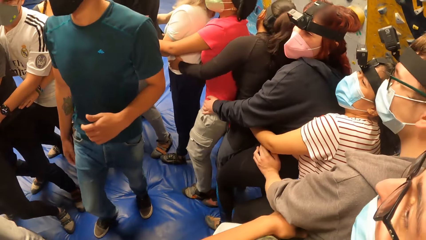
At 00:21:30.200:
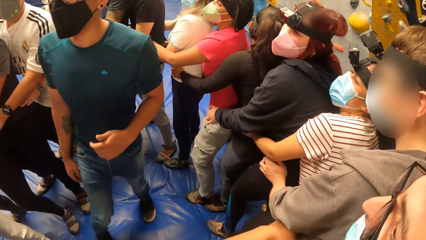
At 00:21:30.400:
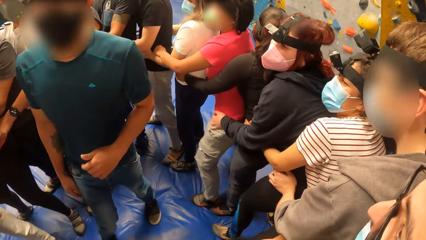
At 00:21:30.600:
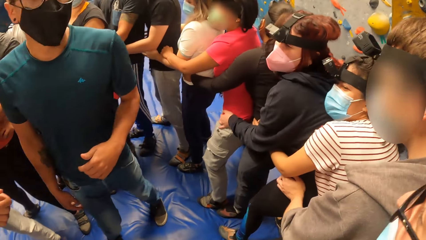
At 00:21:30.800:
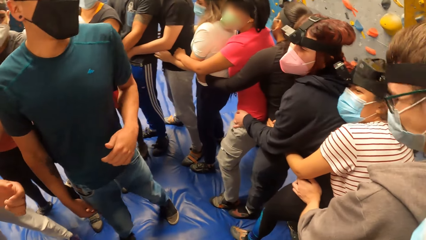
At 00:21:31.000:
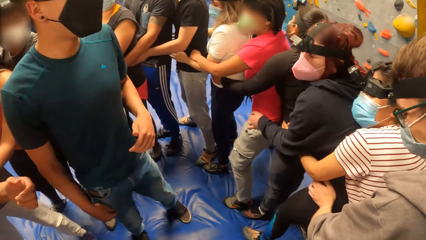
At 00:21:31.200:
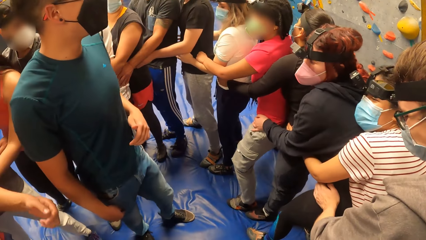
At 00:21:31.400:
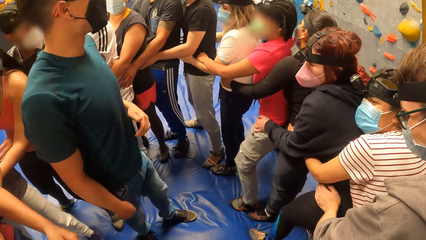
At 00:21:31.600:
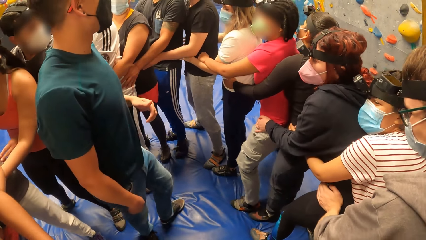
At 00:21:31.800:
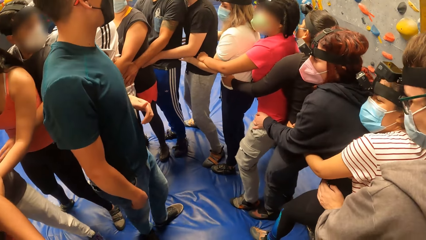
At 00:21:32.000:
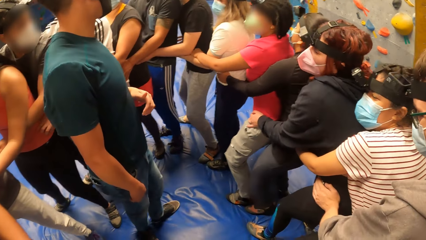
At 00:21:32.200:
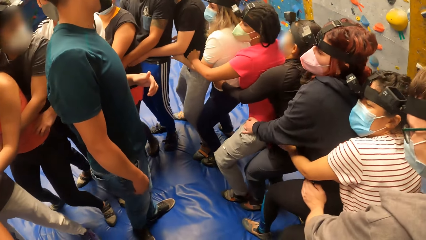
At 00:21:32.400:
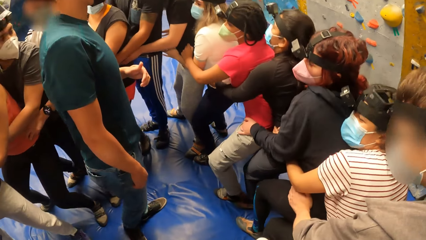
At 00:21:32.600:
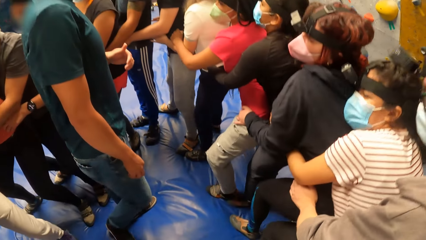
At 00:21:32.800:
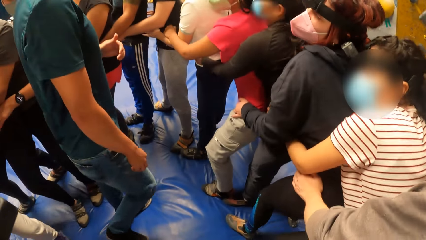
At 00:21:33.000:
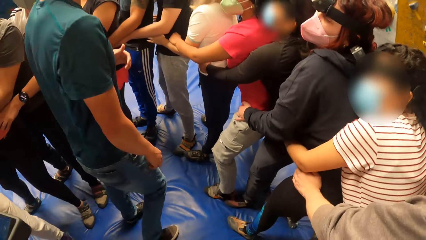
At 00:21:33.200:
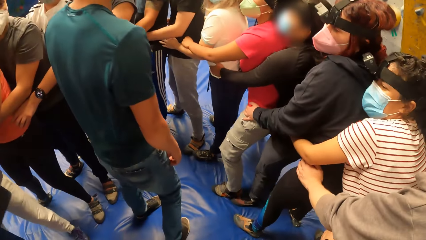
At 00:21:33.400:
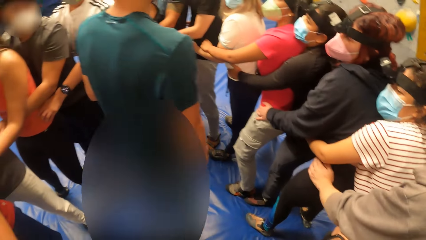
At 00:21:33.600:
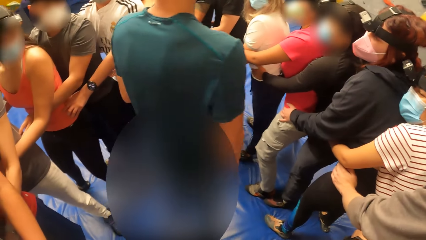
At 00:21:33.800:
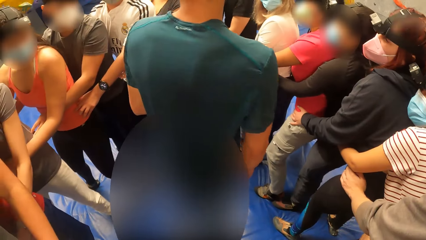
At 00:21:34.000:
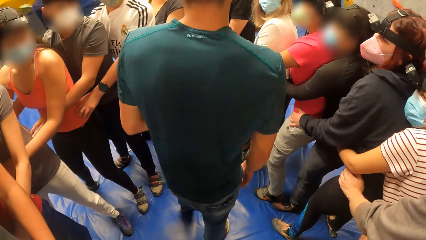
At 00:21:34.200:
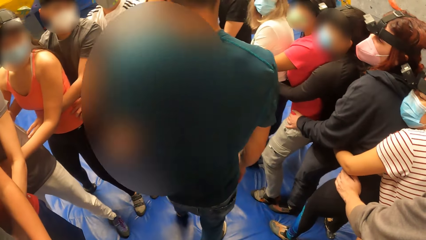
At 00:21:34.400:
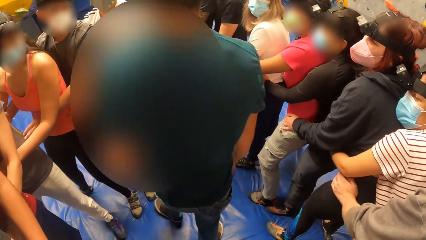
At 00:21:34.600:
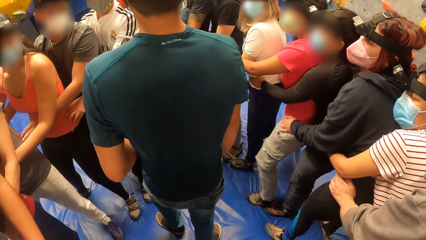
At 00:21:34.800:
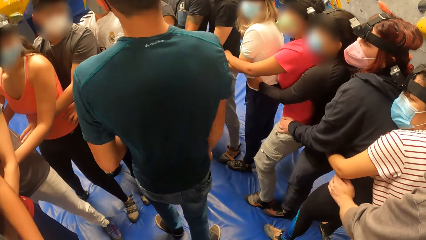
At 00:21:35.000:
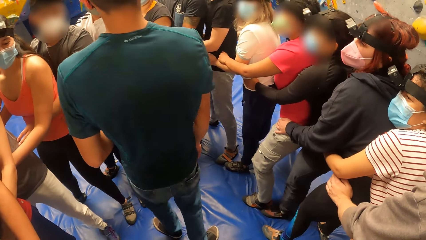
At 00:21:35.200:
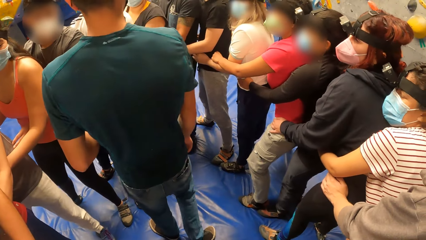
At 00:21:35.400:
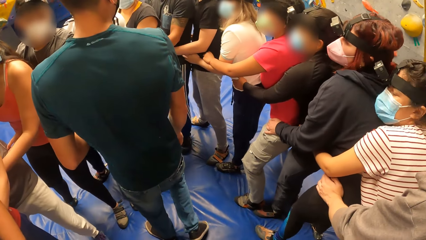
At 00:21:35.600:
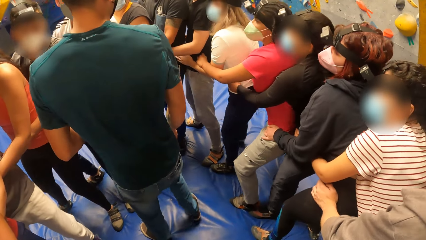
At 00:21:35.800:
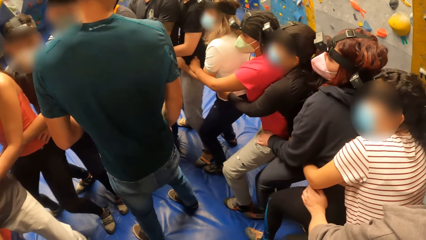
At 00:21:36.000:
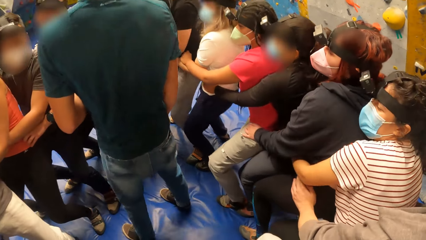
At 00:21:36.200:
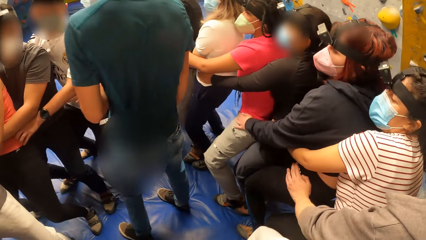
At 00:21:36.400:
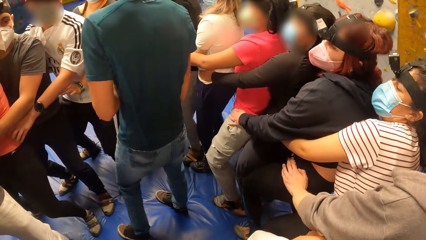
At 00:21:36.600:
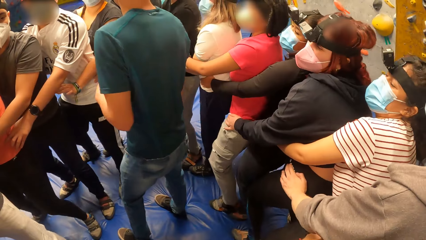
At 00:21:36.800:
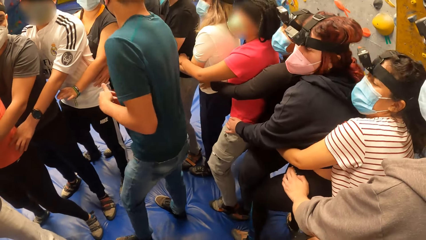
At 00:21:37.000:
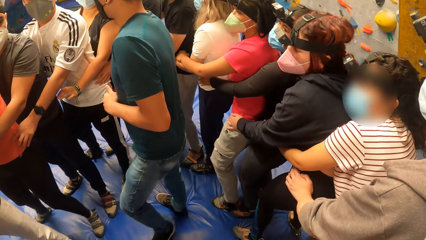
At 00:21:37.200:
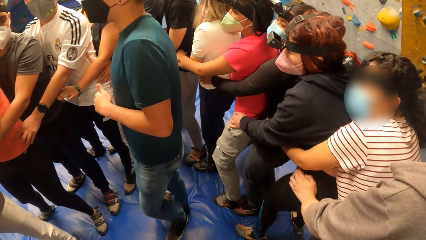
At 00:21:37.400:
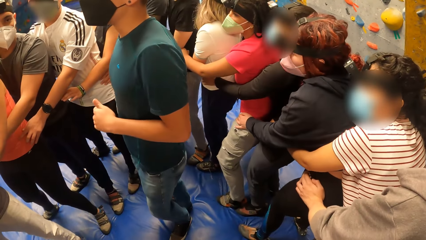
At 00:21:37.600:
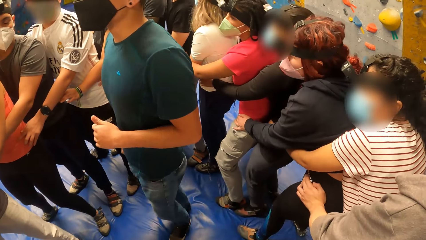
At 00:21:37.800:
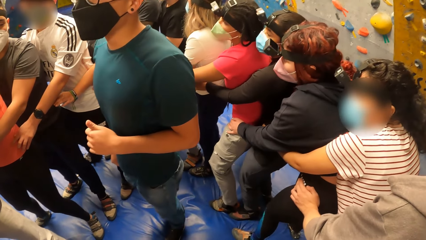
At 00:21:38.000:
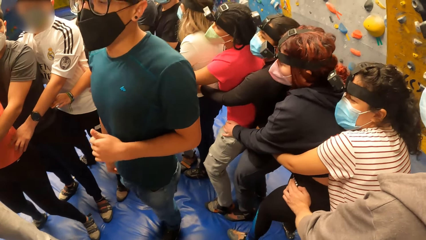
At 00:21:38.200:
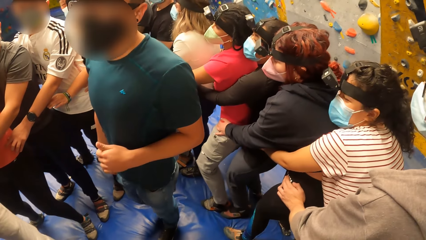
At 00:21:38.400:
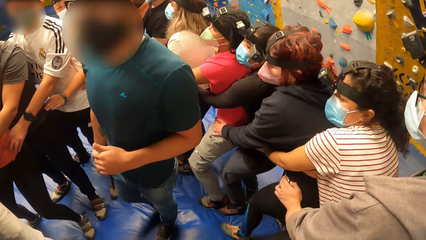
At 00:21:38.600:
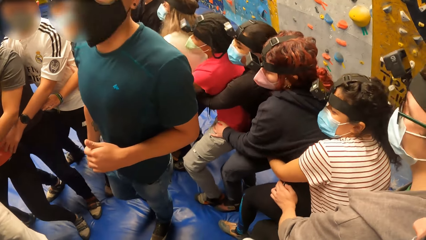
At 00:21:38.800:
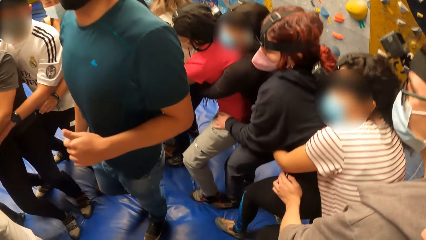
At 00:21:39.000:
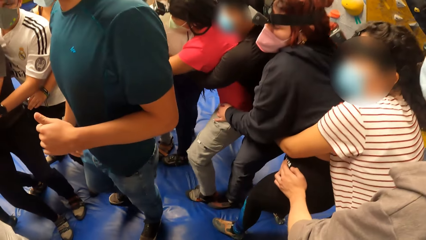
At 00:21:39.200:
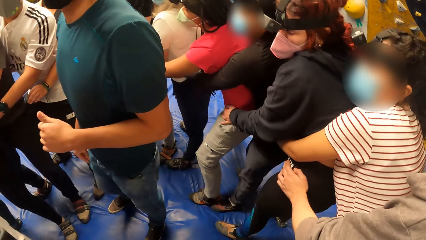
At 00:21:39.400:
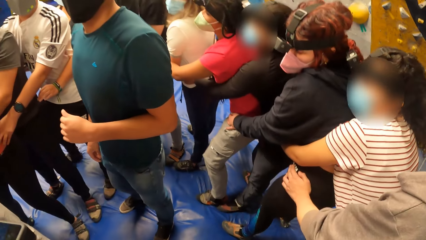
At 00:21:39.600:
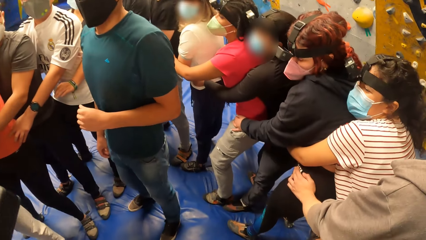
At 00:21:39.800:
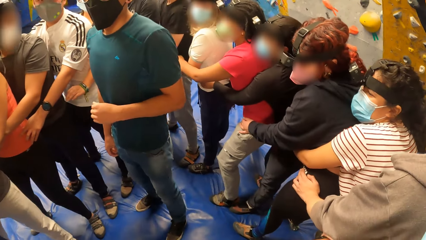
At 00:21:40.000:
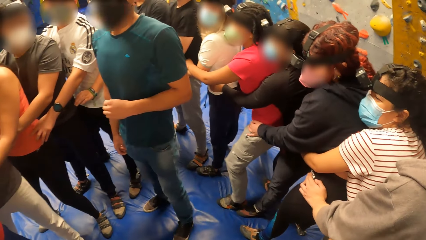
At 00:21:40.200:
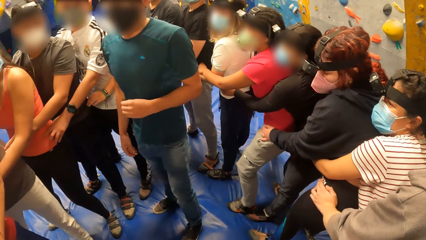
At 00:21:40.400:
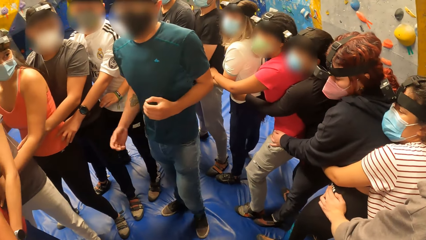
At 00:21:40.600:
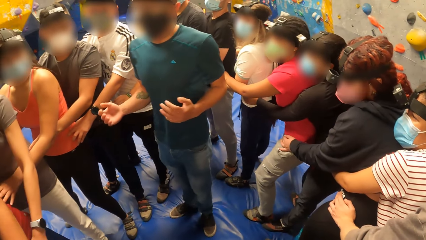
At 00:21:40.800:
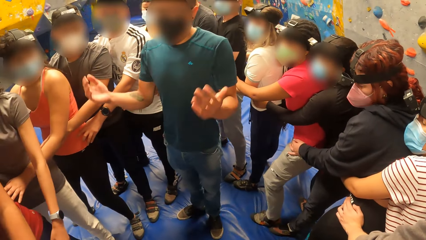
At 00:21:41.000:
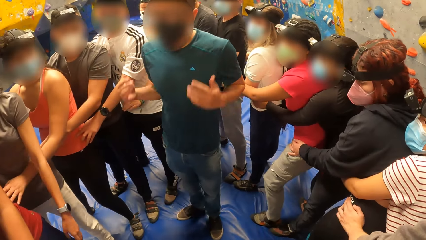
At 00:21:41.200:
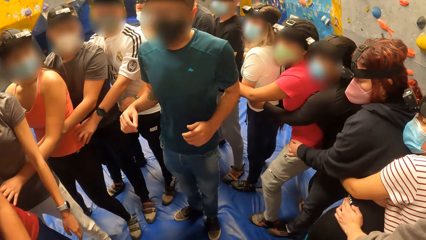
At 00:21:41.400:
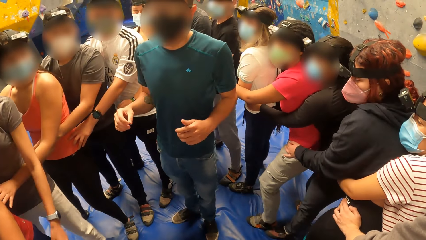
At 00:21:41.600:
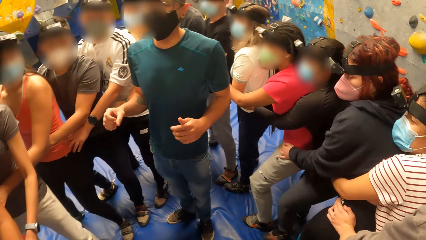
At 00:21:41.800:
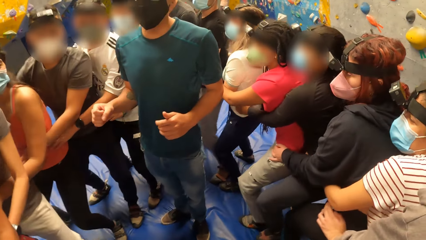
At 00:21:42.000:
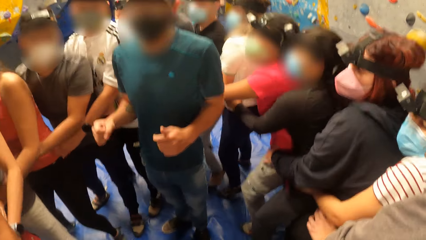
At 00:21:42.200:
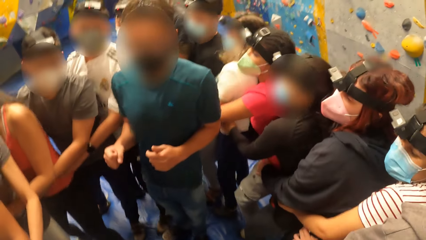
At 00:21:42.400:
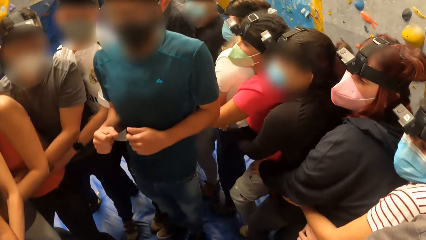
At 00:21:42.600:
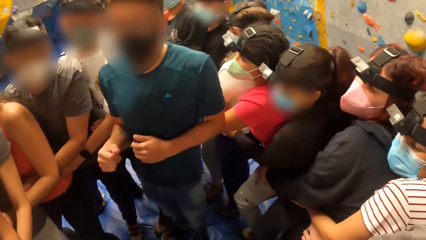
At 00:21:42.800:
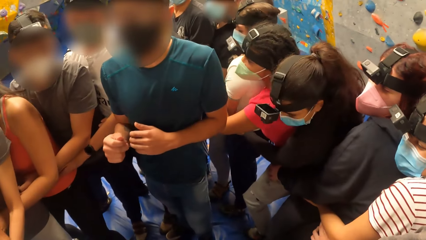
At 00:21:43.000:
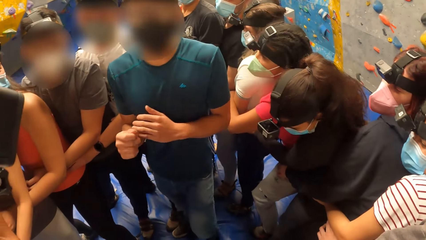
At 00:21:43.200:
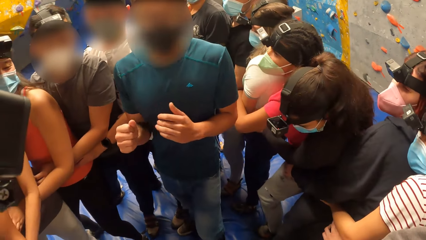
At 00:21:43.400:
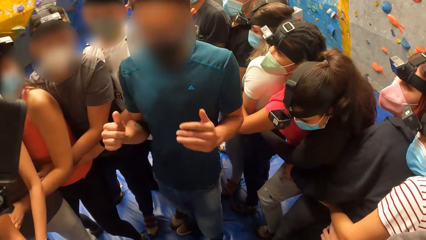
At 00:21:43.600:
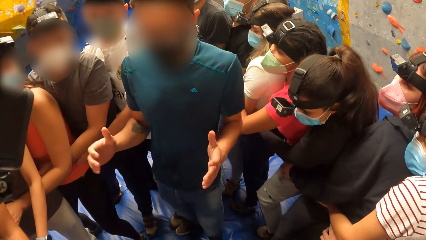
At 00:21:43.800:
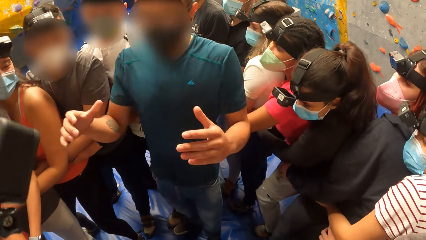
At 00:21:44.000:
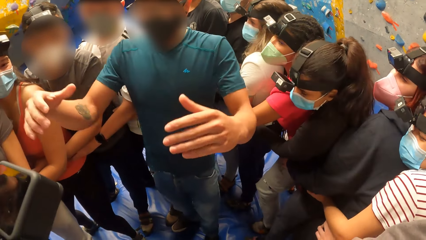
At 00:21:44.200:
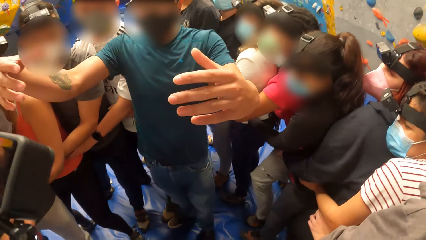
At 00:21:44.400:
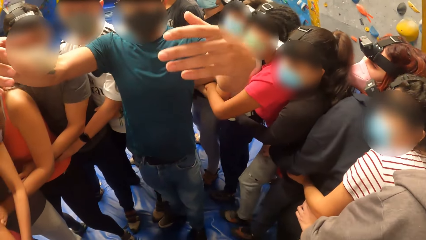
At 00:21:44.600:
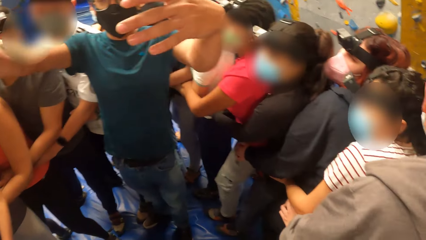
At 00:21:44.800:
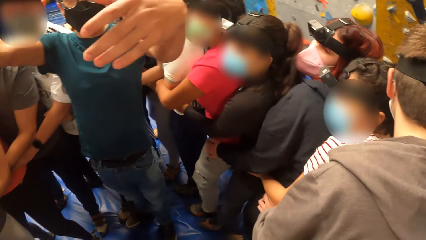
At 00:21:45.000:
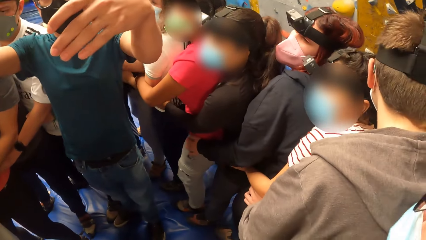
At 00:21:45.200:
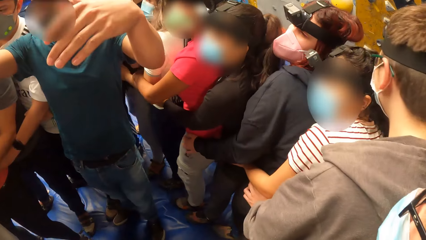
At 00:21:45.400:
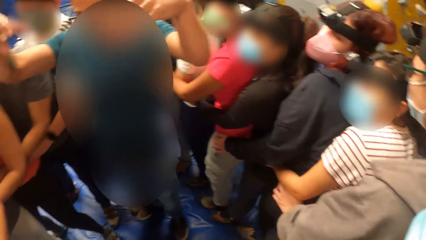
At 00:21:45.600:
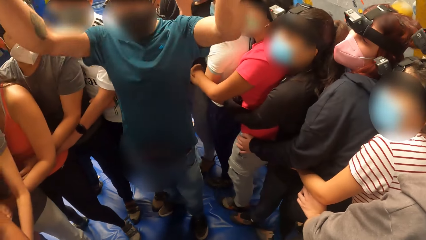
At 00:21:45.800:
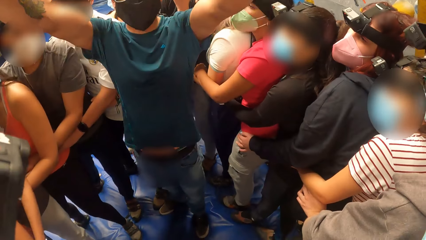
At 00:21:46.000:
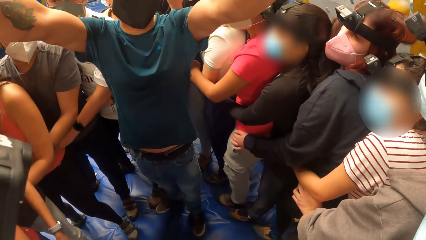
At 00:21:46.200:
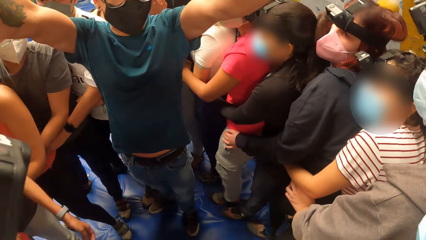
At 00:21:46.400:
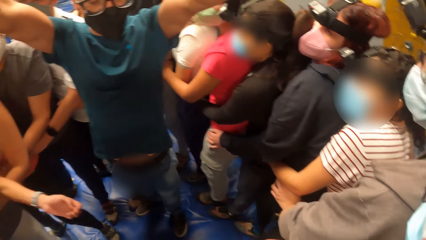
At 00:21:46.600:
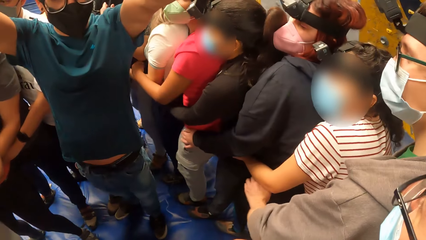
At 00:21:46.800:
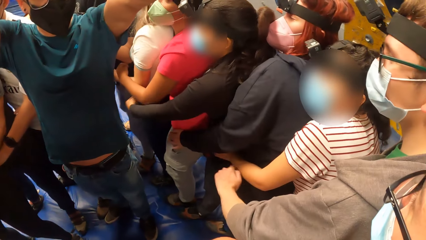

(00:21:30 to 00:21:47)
A man turns around. The camera wearer moves the body. The man turns around. The camera wearer moves the body. The man moves the hands. The camera wearer jumps sideways with the group of people on the mattress with both hands on the shoulders of another man. The first man raises his hands.
